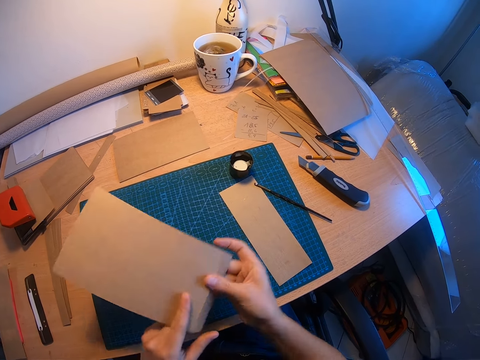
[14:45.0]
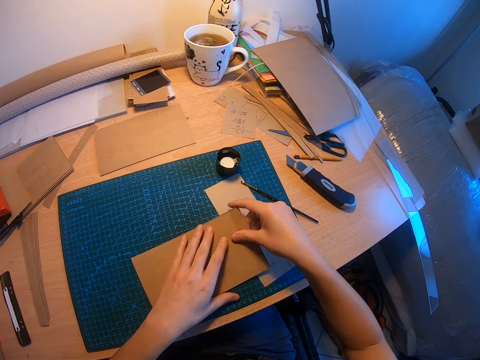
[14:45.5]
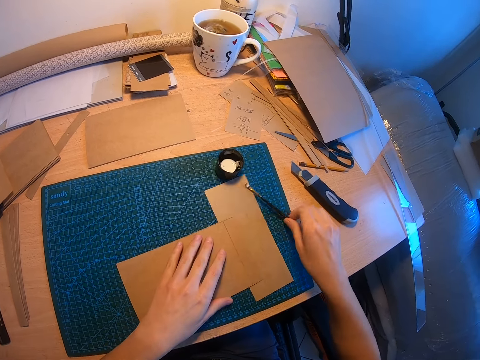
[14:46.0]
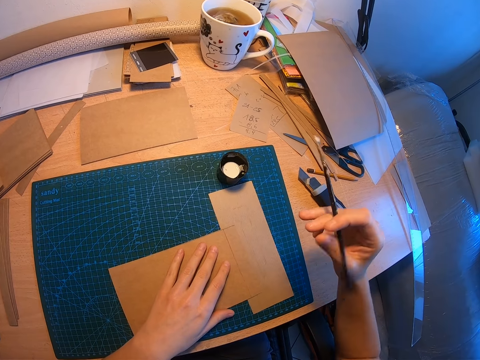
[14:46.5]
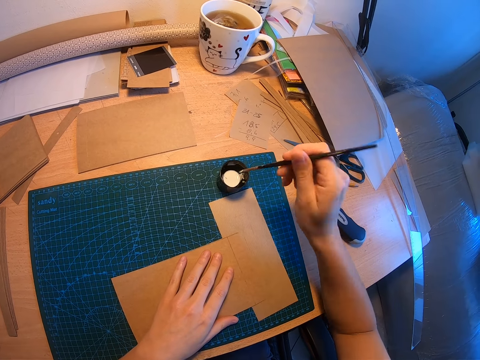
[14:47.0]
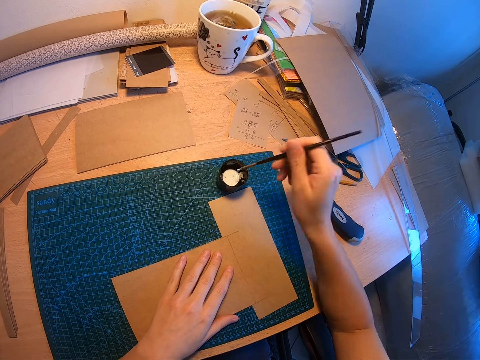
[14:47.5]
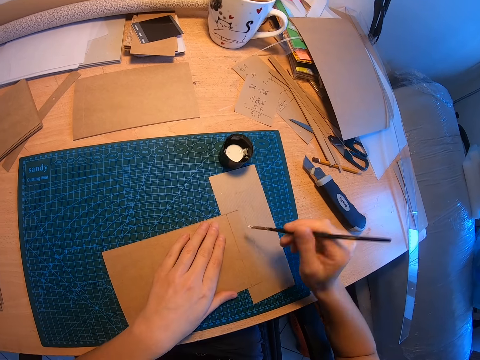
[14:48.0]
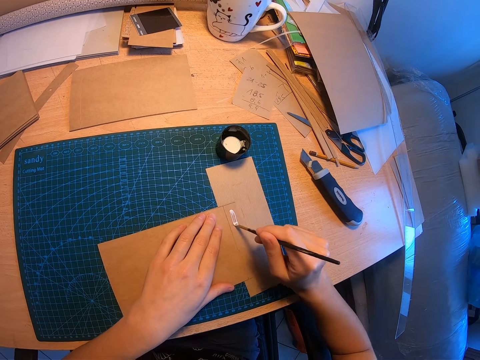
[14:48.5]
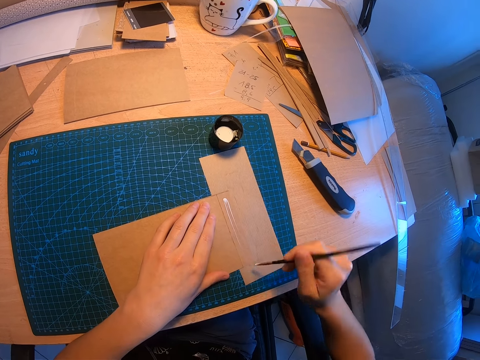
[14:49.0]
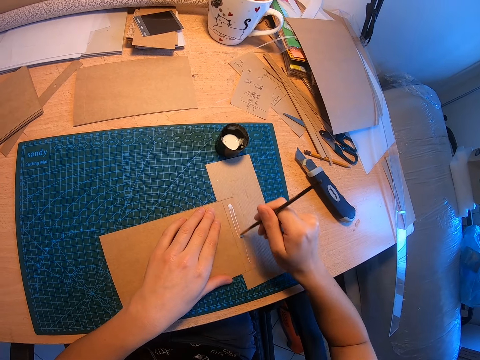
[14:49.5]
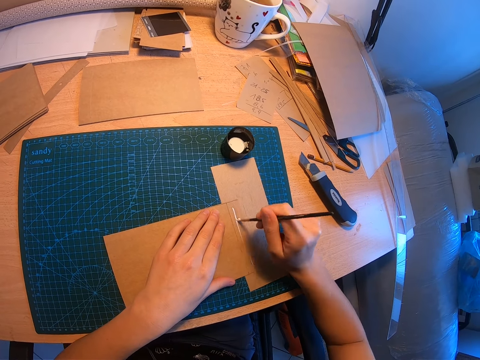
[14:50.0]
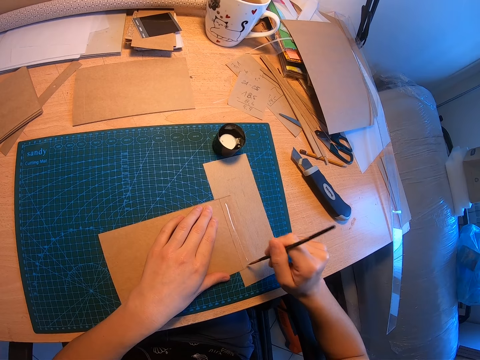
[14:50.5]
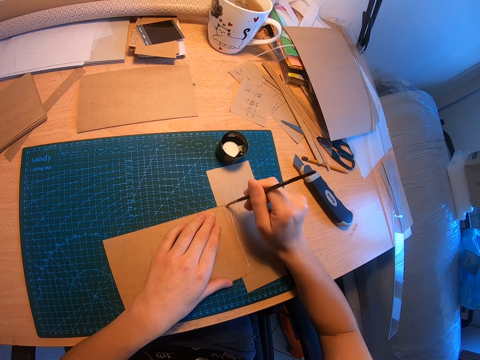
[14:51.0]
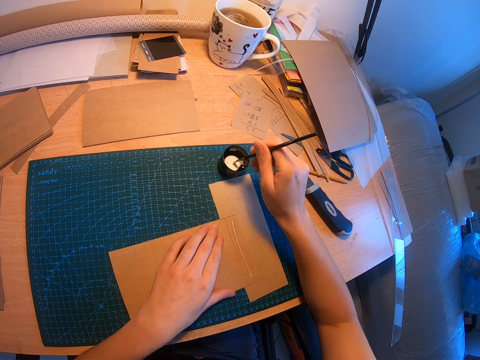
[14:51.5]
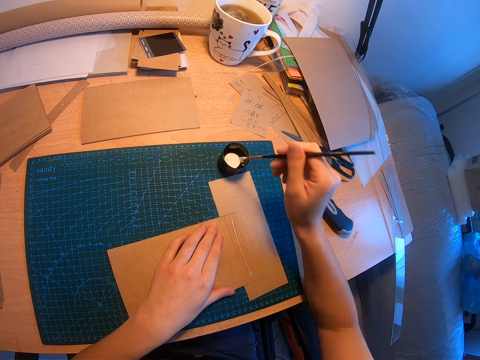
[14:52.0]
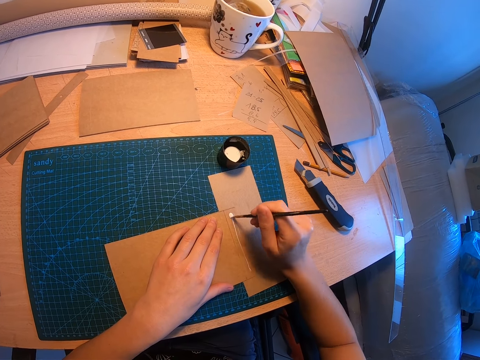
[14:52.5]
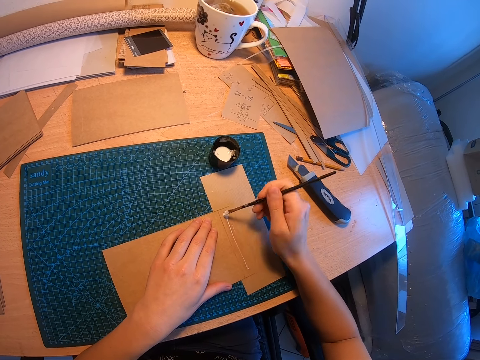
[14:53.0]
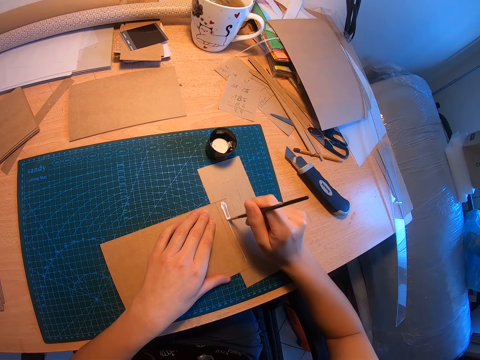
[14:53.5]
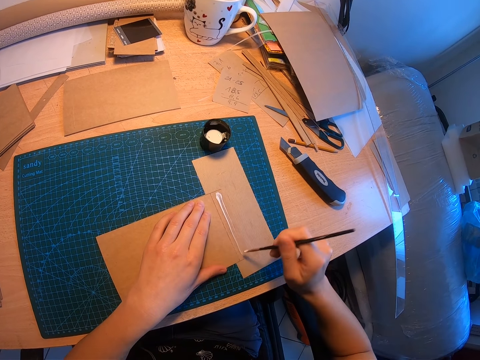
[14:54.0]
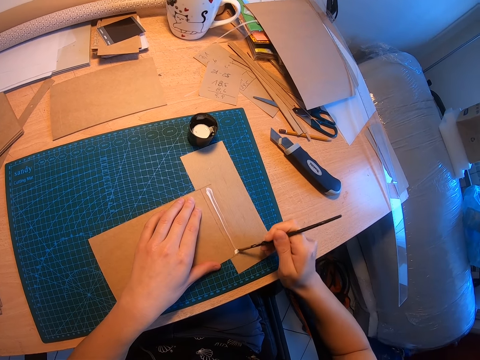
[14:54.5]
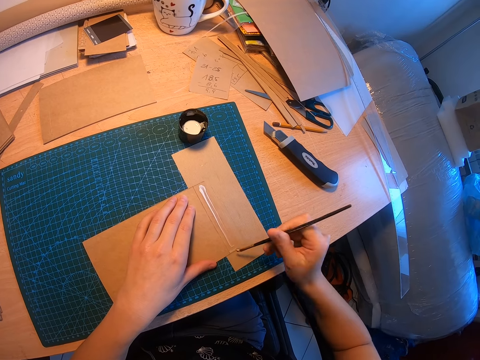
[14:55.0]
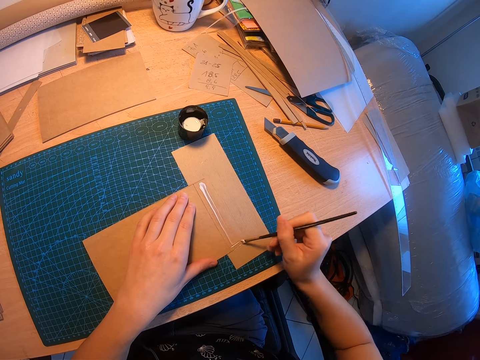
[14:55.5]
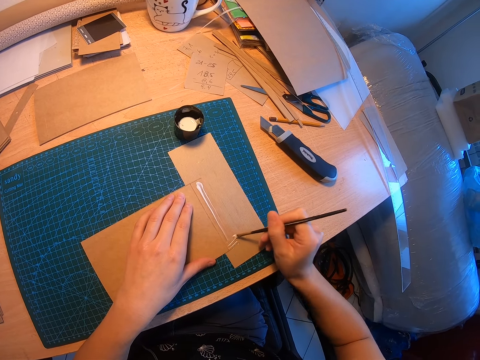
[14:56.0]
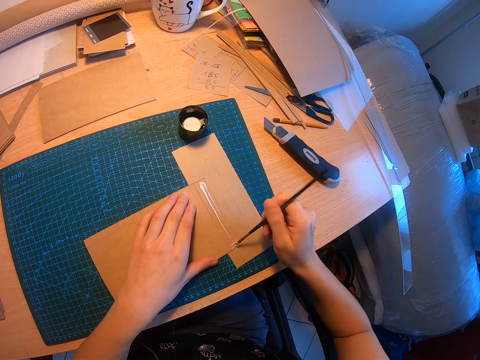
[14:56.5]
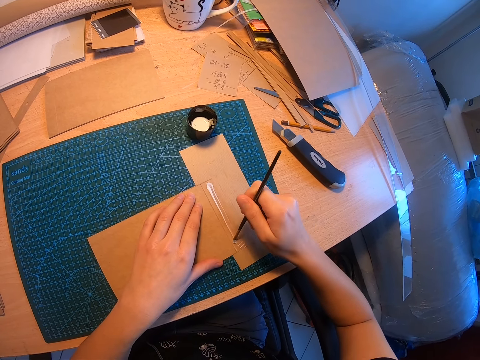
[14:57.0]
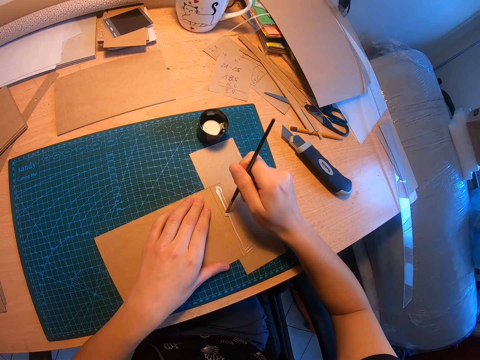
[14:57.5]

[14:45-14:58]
The camera wearer places the big piece of brown paper above a brown paper on the desk. They pick up the paint brush on the desk. They dip the paint brush in the container and apply the adhesive on the edge of the big brown paper with the paint brush. They dip the paint brush in the container again and apply the adhesive on the edge of the big brown paper with the paint brush again.

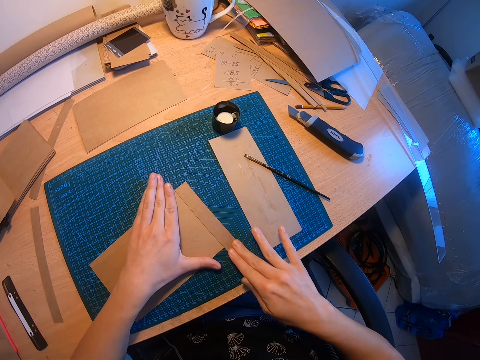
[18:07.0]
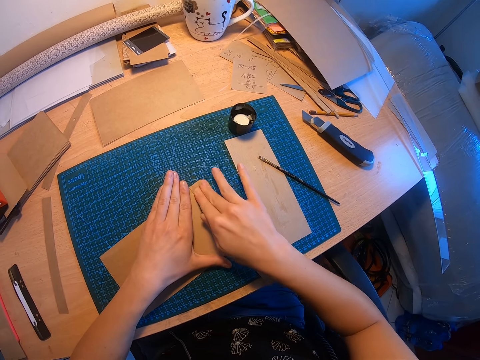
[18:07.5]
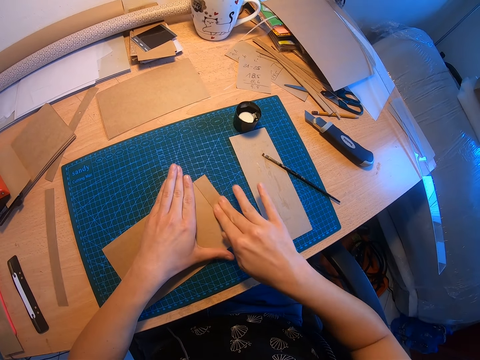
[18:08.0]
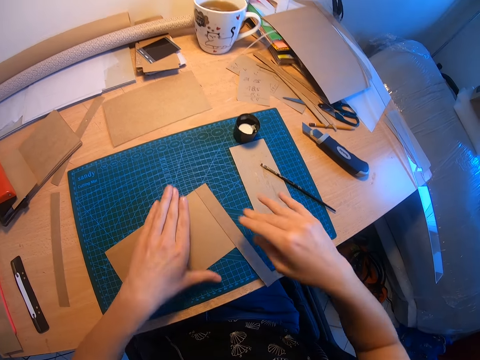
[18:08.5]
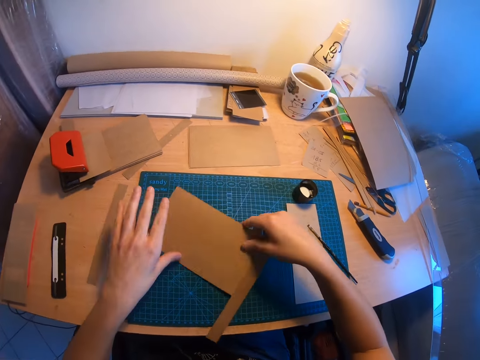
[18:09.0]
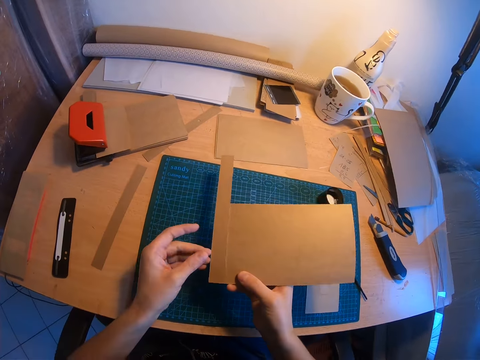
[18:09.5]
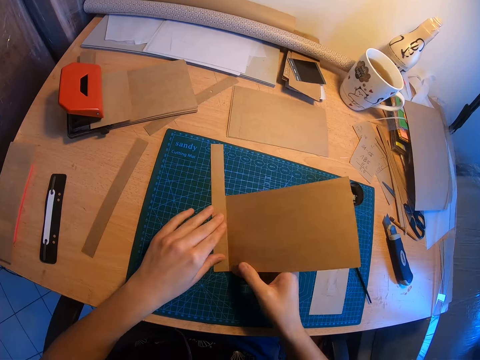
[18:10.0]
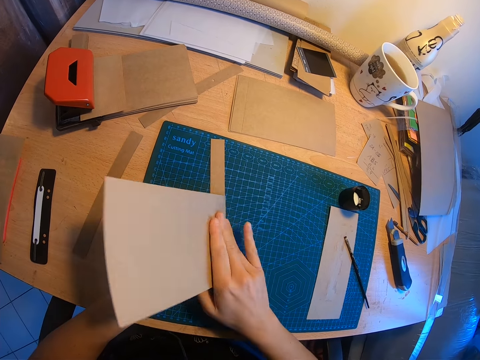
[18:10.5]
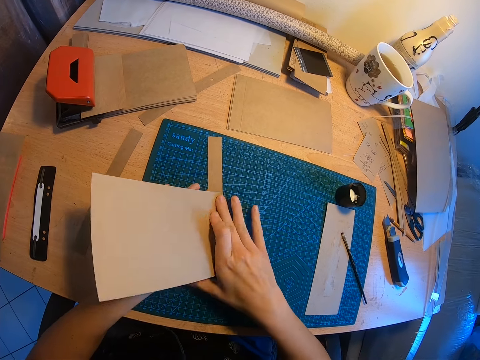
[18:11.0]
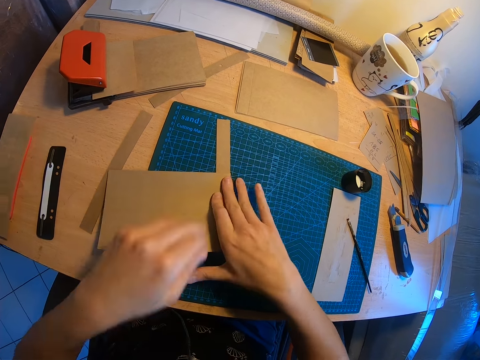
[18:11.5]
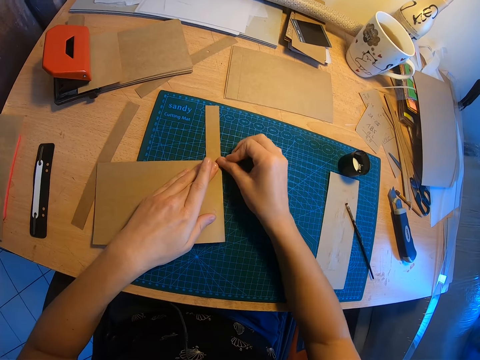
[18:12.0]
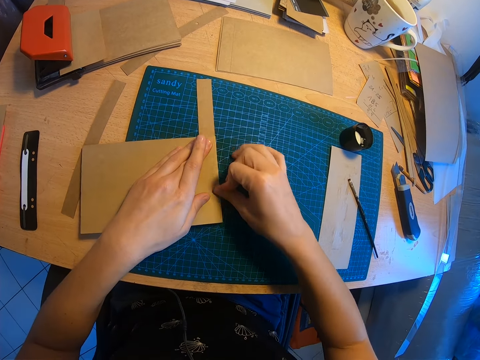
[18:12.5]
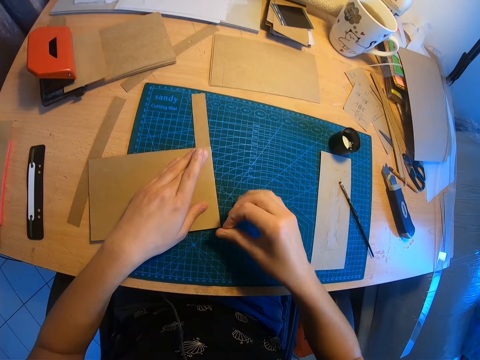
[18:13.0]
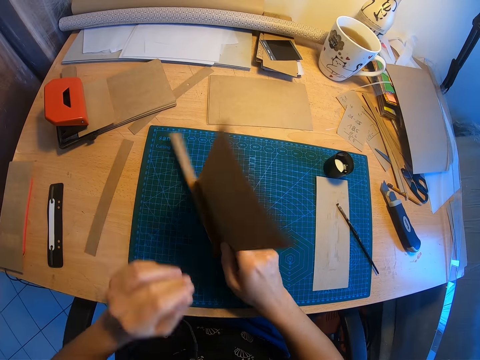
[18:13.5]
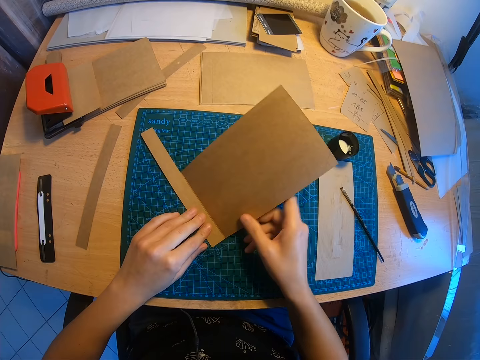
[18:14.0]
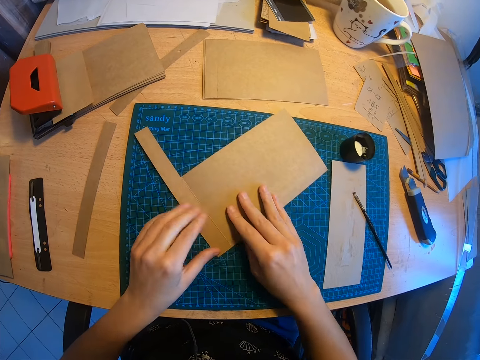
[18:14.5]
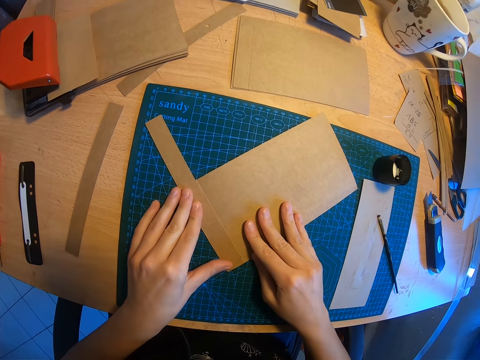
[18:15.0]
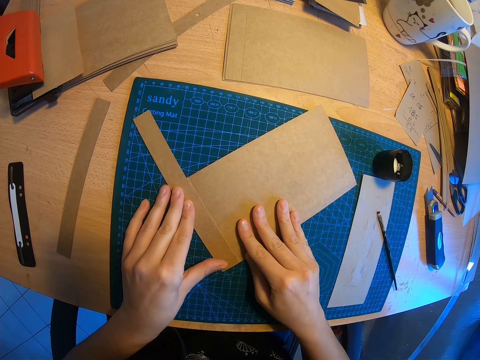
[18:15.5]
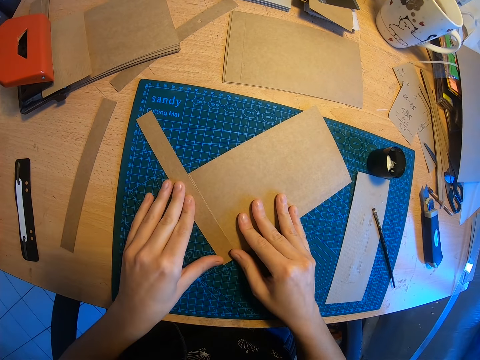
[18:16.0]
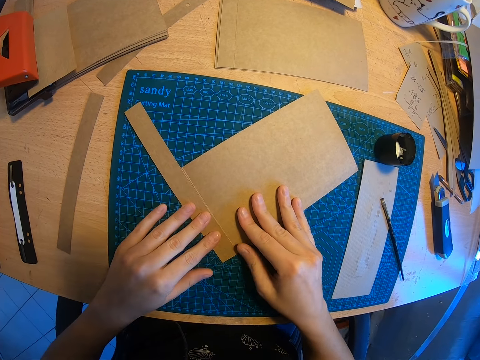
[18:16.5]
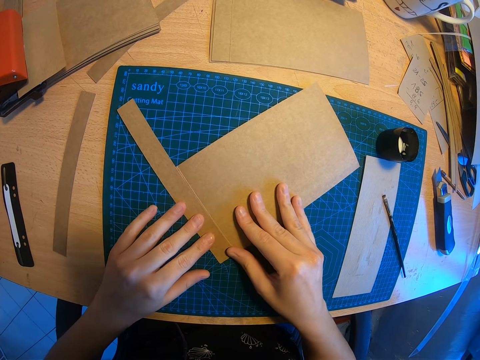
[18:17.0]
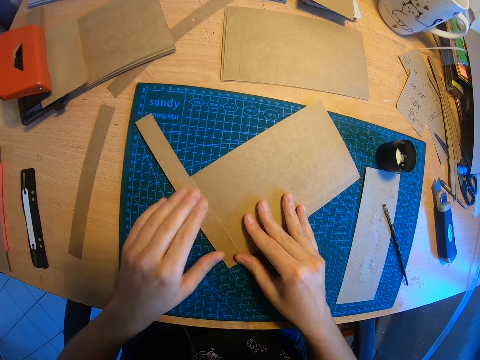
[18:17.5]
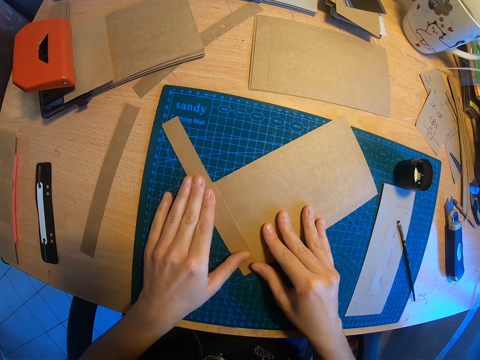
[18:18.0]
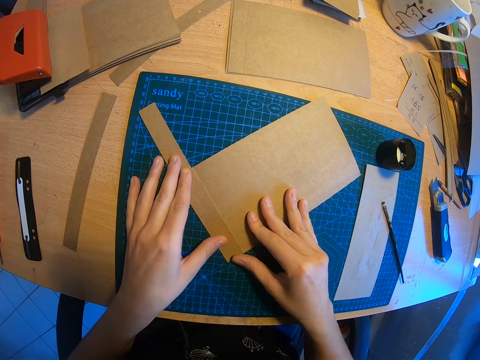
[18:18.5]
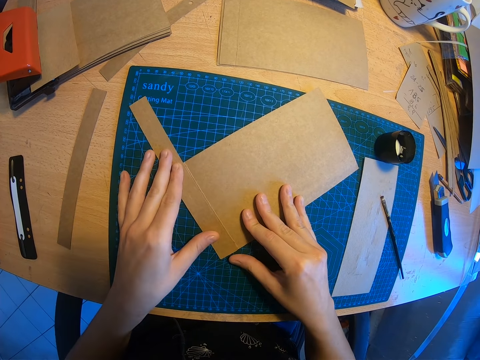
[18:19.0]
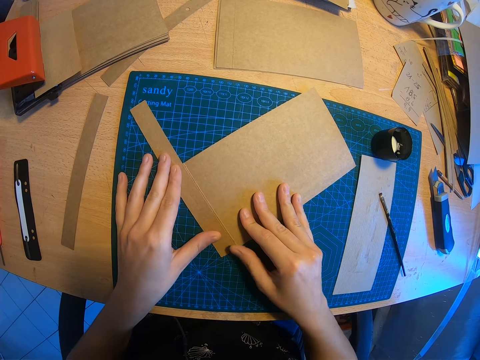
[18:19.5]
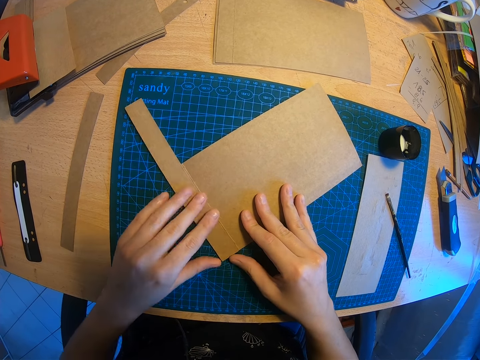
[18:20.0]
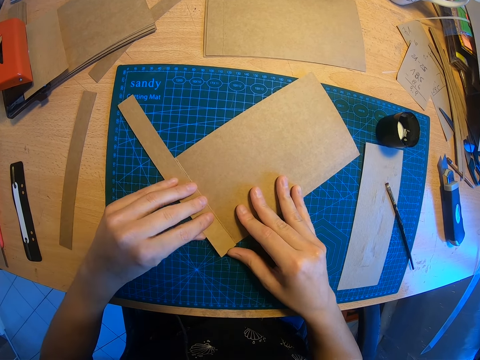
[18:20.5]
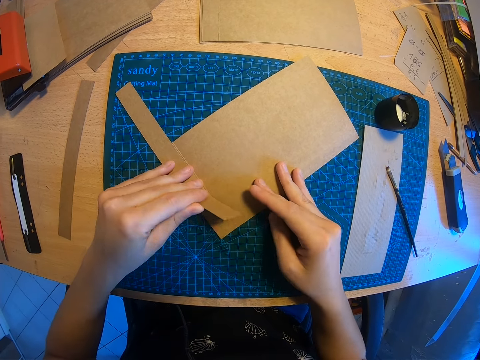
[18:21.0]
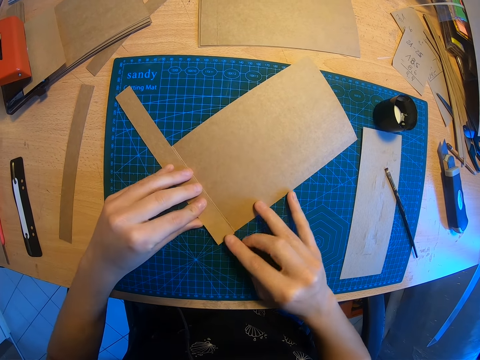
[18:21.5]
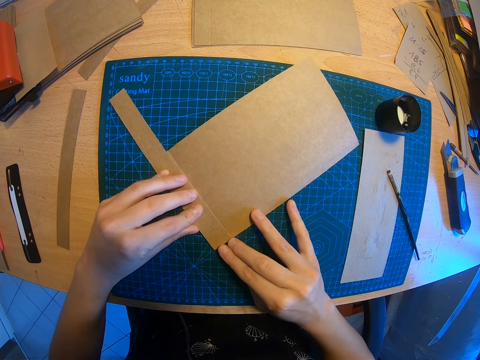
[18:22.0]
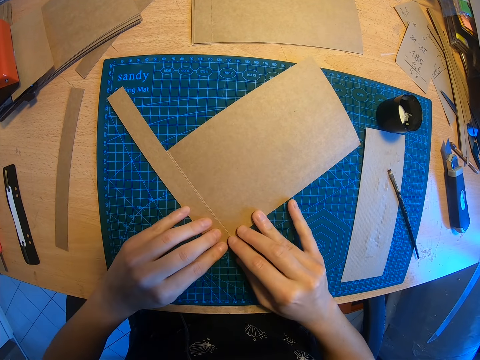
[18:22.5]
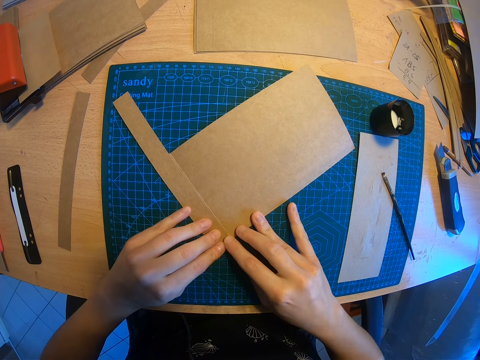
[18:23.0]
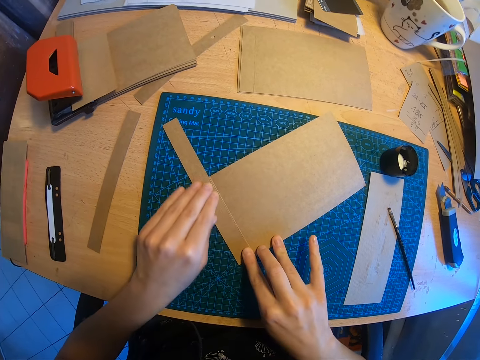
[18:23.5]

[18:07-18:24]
The camera wearer turns the piece of brown paper around. She drops the piece of brown paper on the desk. She folds the piece of brown paper. She presses the two papers with her fingers. She turns the piece of brown paper. She adjusts the edge of the piece of brown paper. She lifts the manila paper. She depresses the manila paper.
